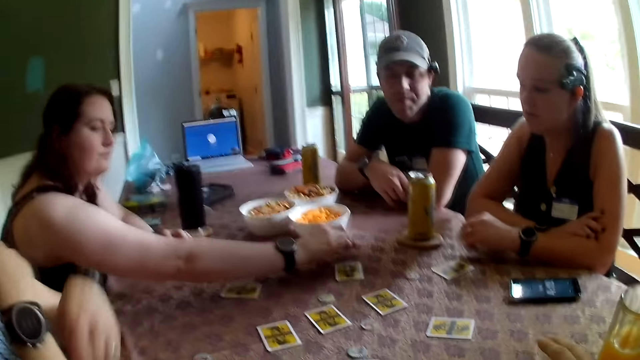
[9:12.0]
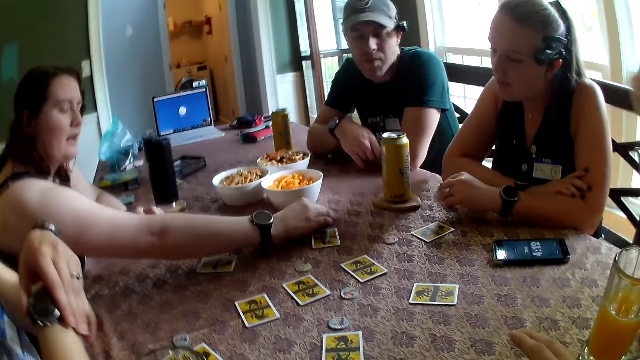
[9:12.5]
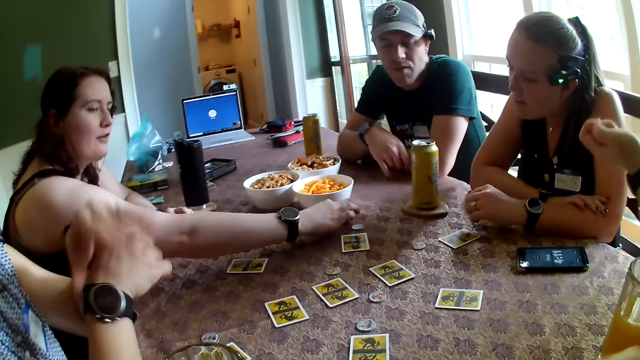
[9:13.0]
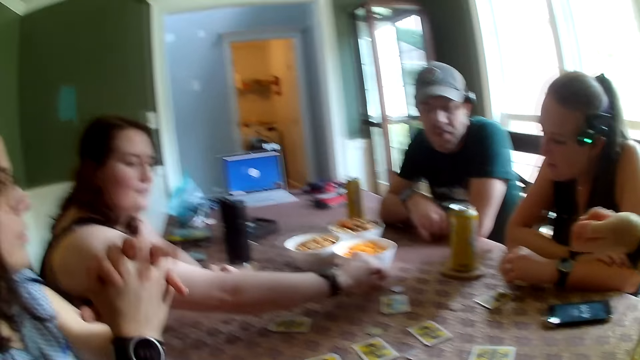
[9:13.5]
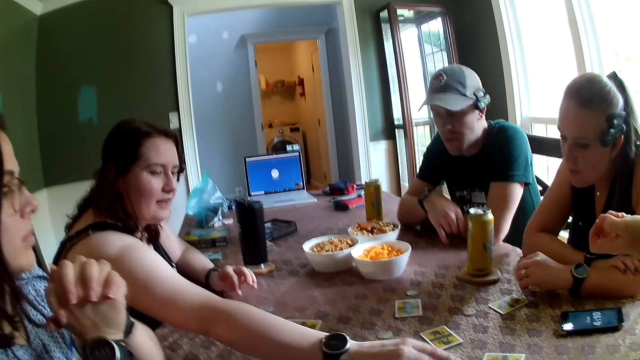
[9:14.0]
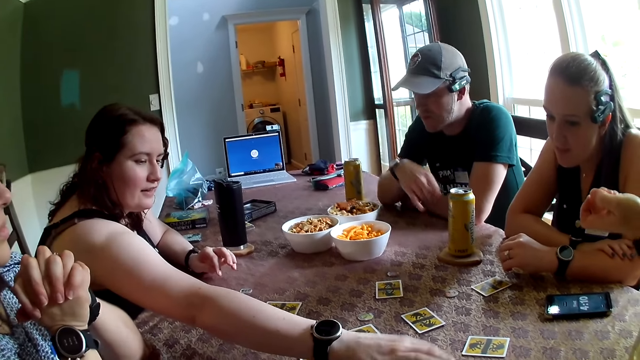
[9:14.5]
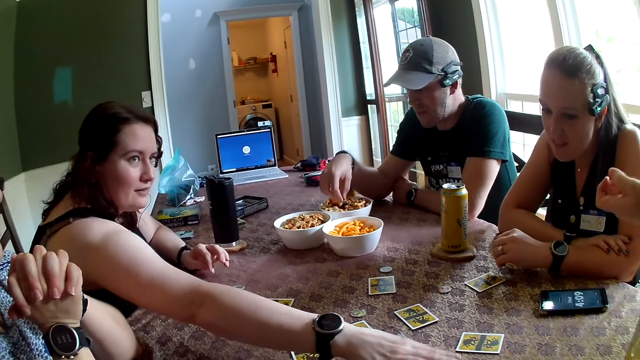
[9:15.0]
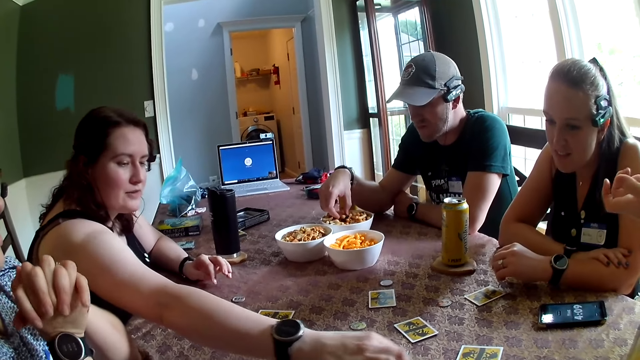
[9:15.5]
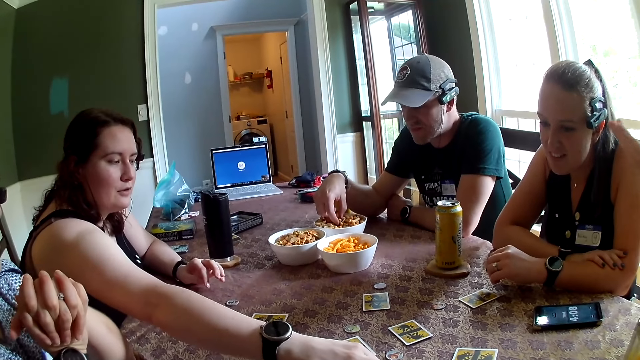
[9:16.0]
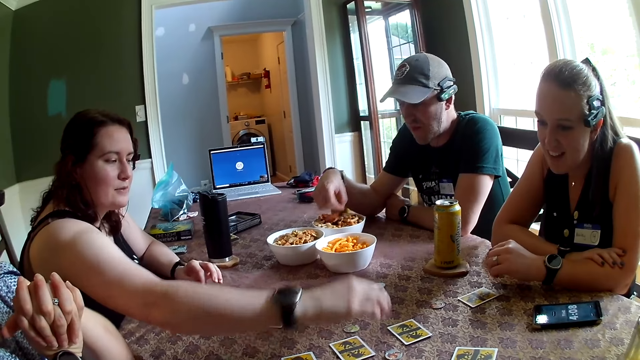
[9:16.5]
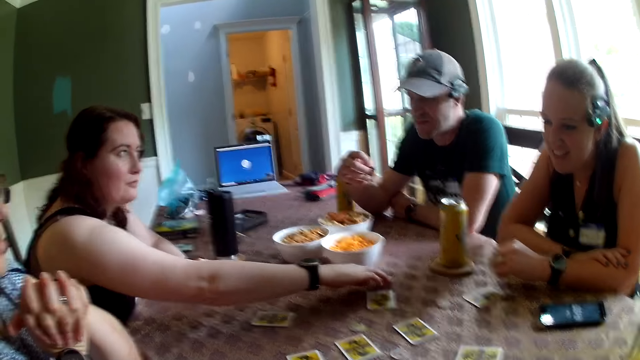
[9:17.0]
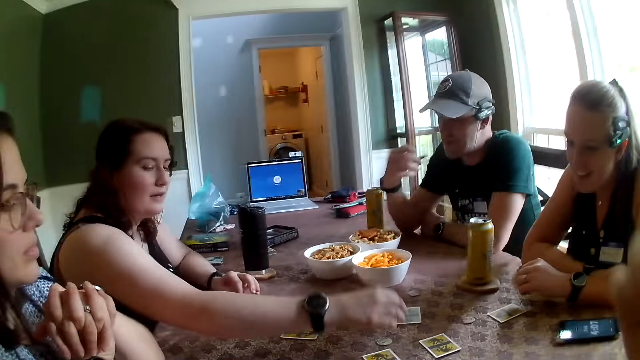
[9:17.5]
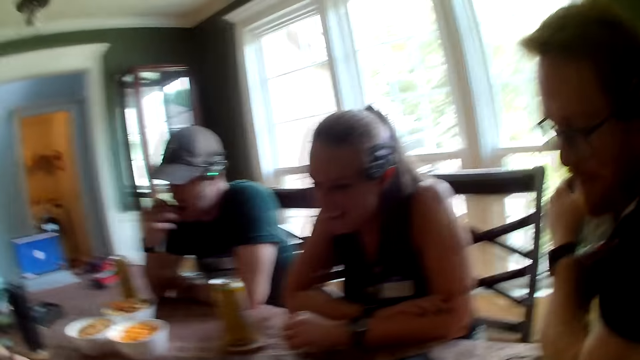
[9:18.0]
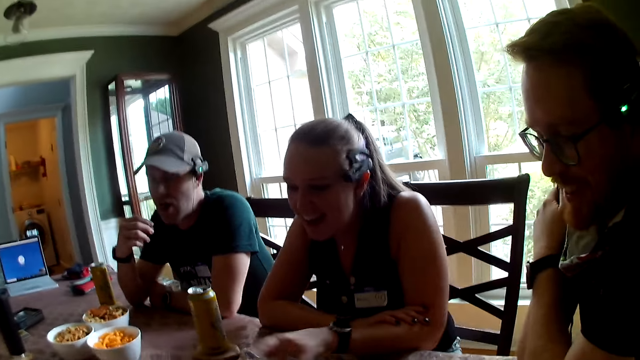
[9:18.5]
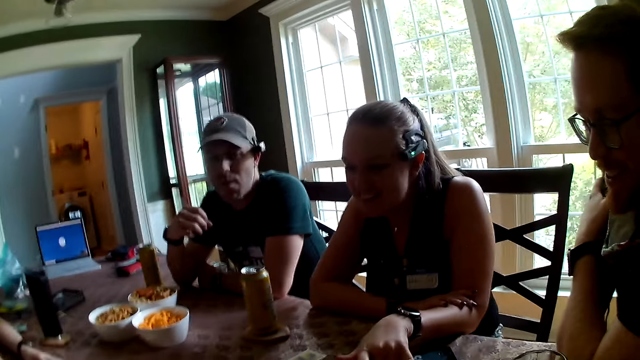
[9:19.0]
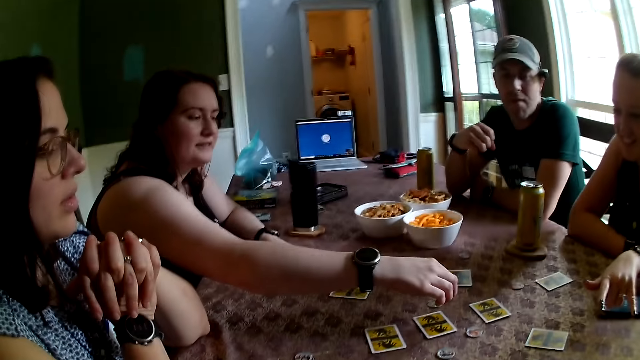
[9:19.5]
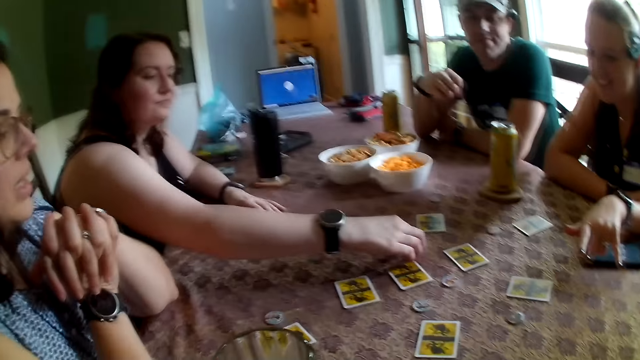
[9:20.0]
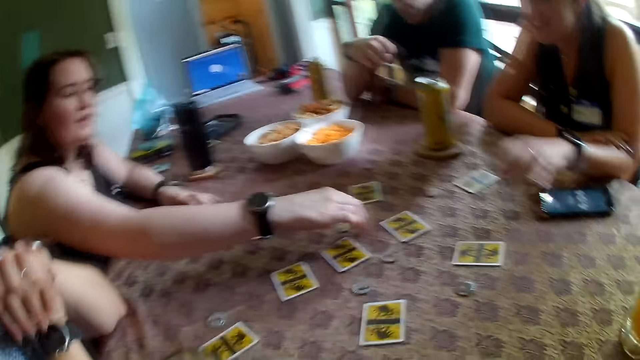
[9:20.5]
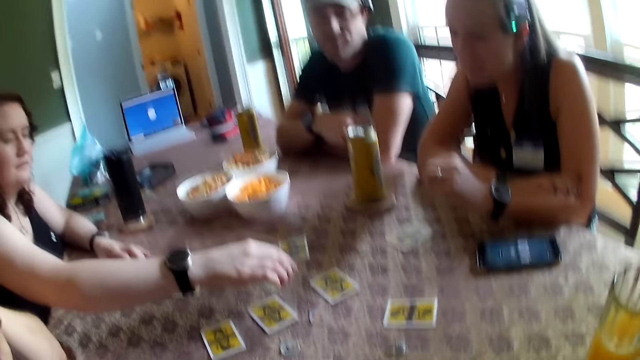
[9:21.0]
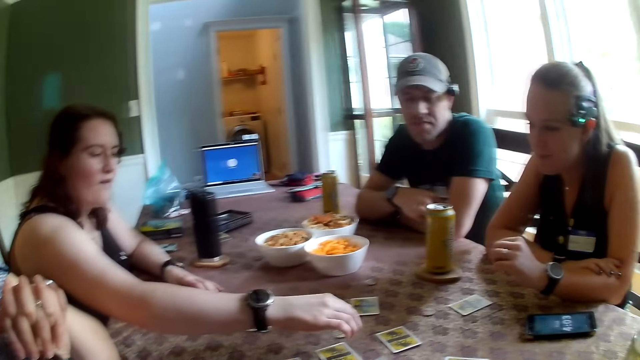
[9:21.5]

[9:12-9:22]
A woman drops the token on the table with her right hand. A lady plays the One Night Werewolf. The woman drops the token on the table with her right hand again. A man picks snacks from a bowl on the table with his right hand. The woman adjusts the tokens on the table with her right hand. A person picks another coin with her right hand. The man eats the snacks with his right hand. The camera wearer looks sideways.

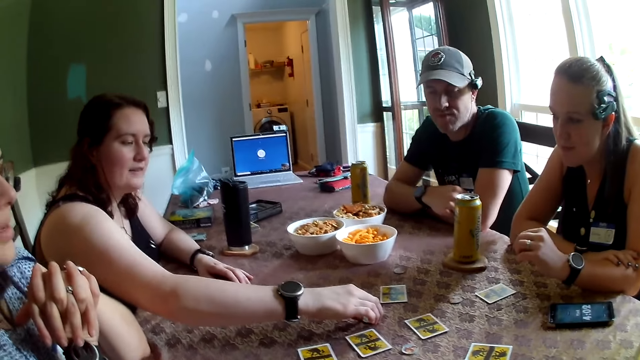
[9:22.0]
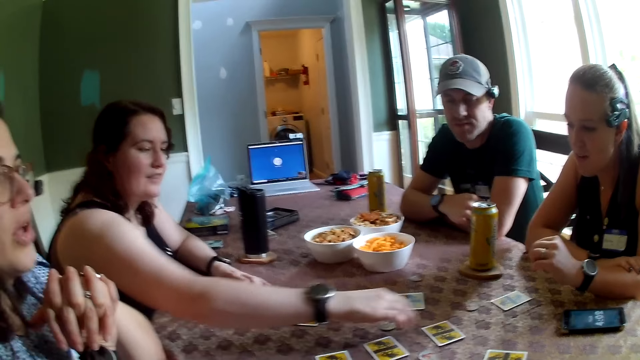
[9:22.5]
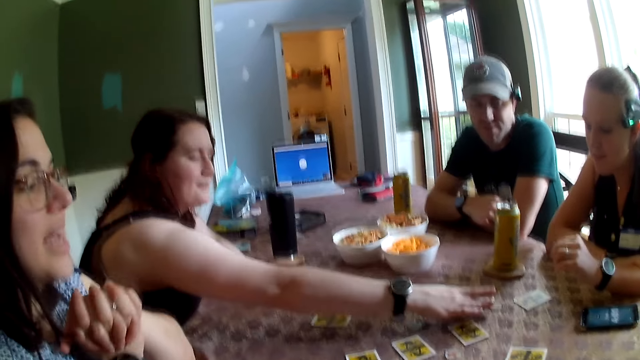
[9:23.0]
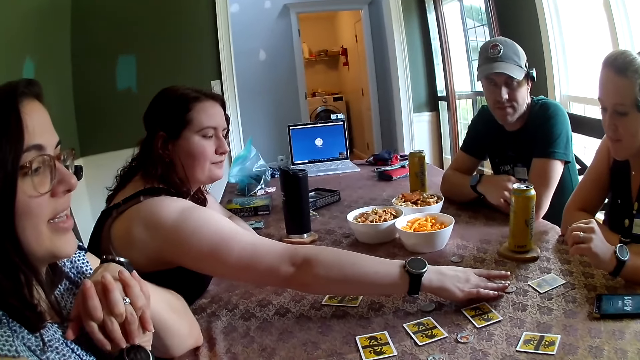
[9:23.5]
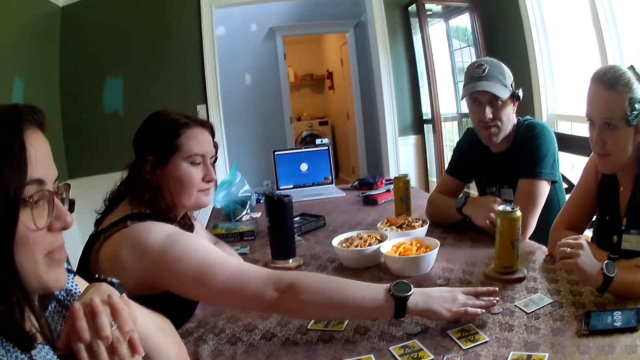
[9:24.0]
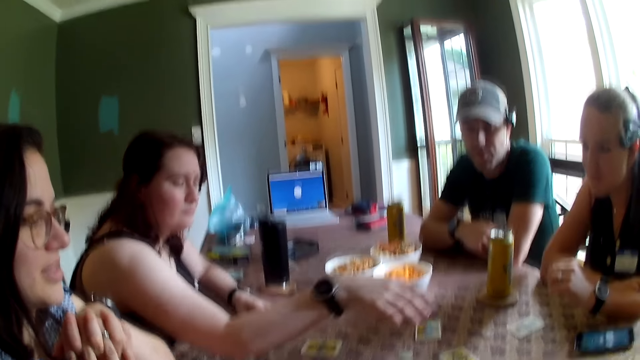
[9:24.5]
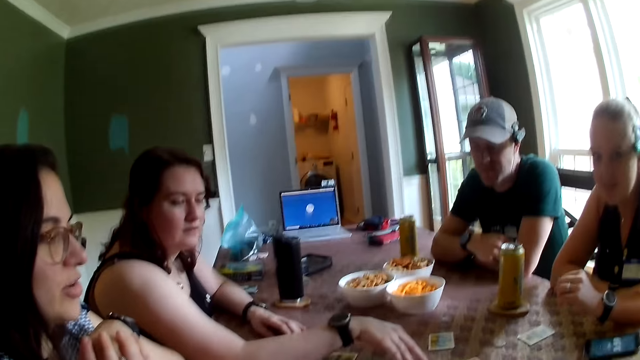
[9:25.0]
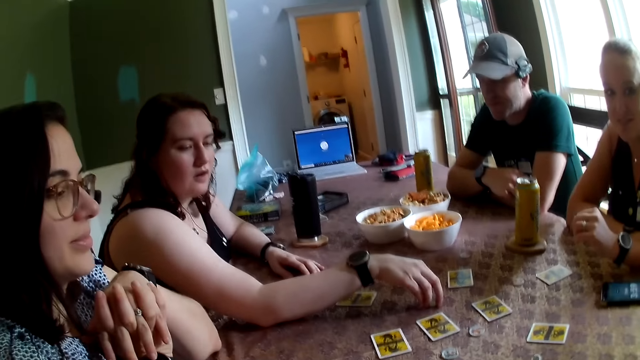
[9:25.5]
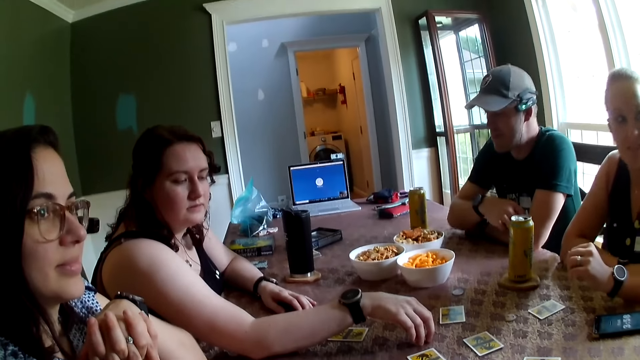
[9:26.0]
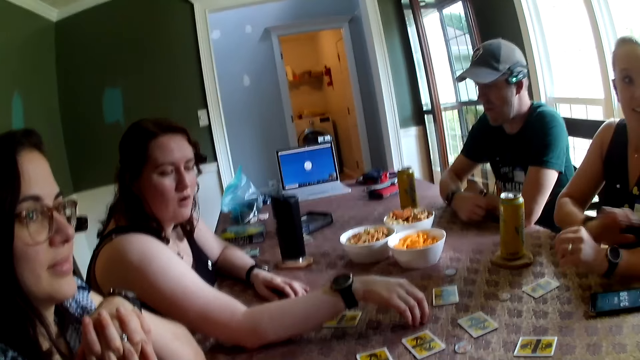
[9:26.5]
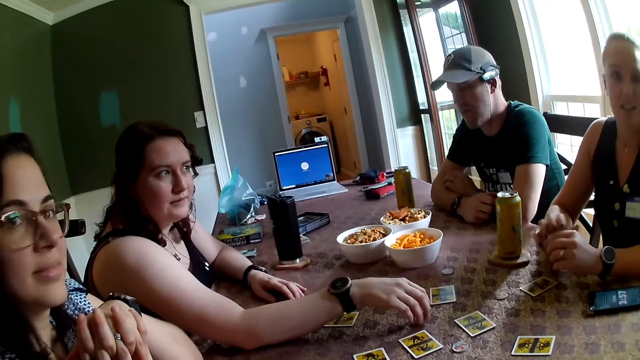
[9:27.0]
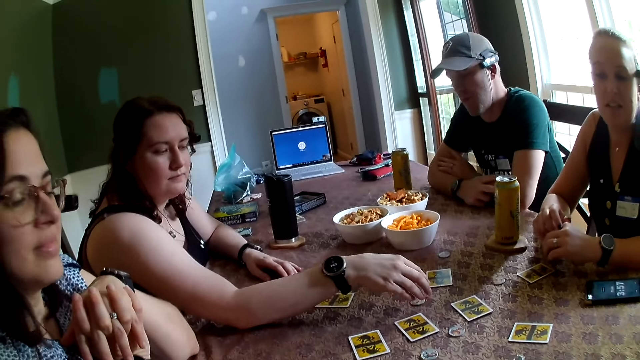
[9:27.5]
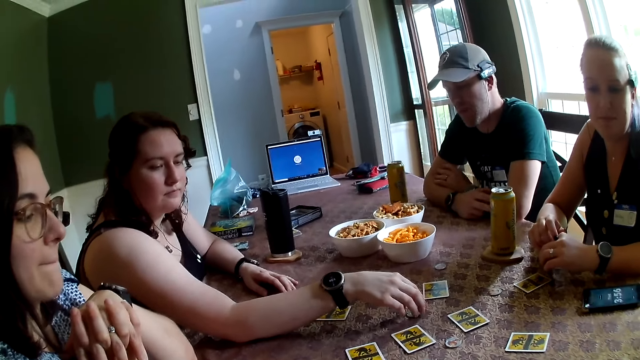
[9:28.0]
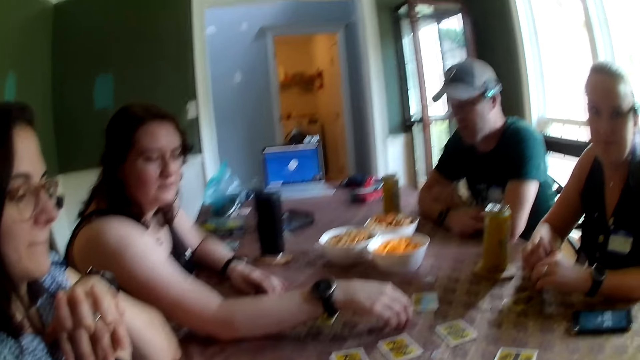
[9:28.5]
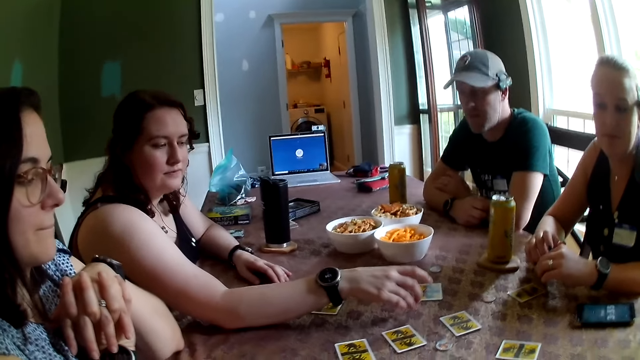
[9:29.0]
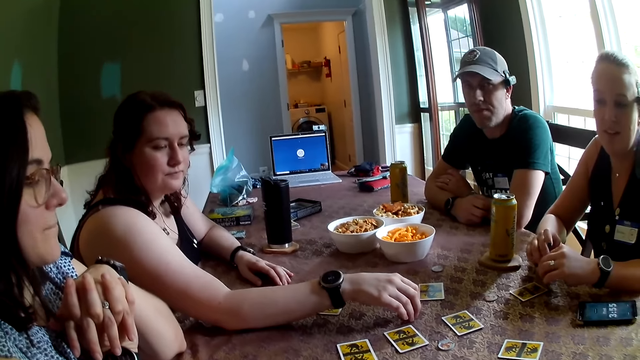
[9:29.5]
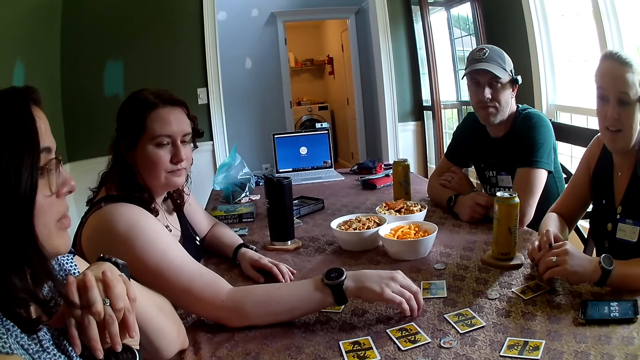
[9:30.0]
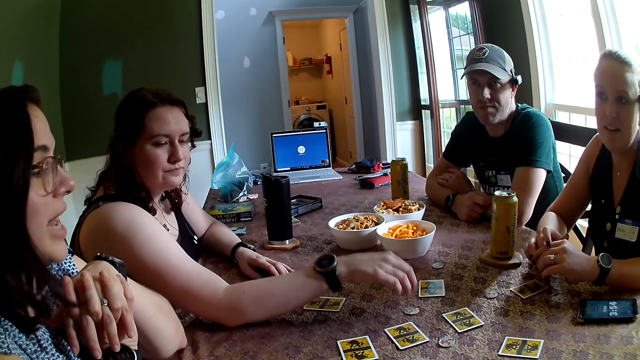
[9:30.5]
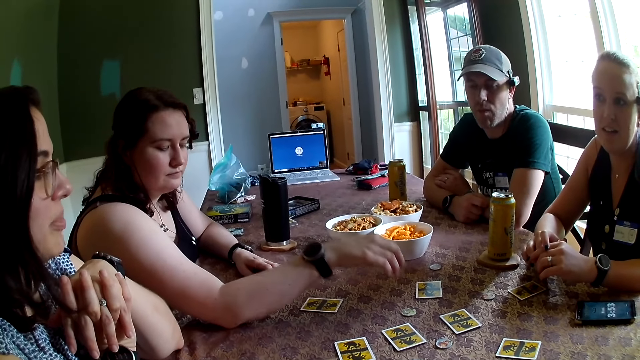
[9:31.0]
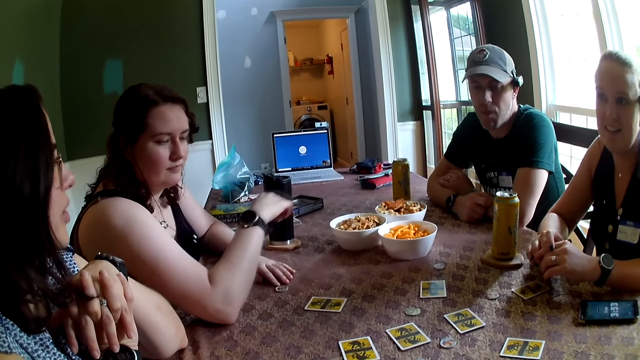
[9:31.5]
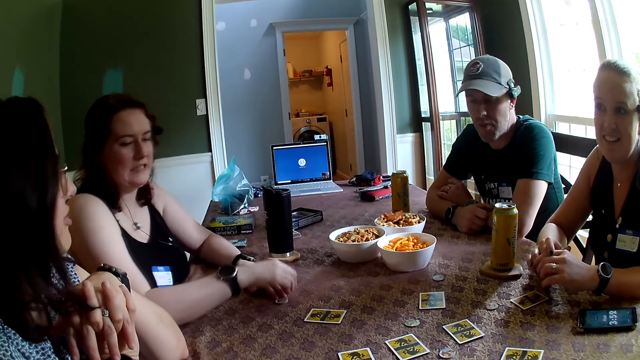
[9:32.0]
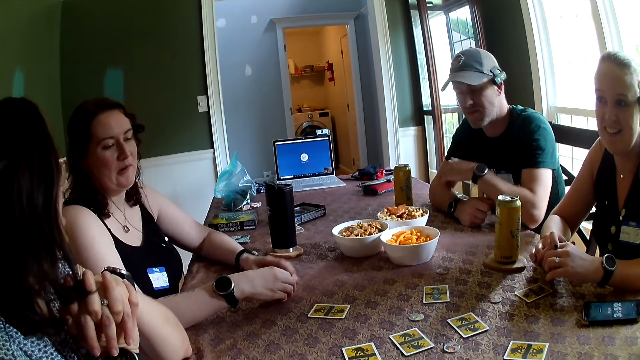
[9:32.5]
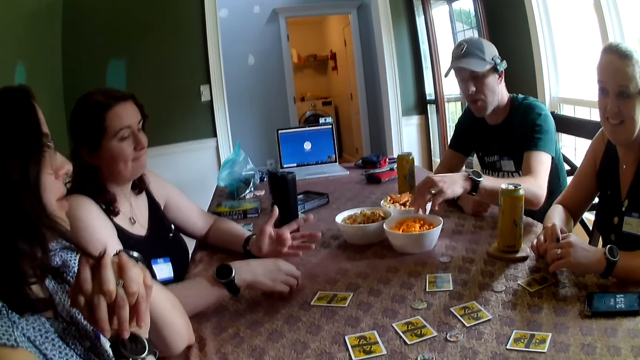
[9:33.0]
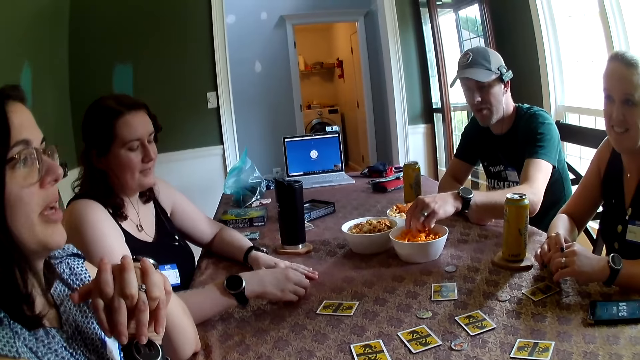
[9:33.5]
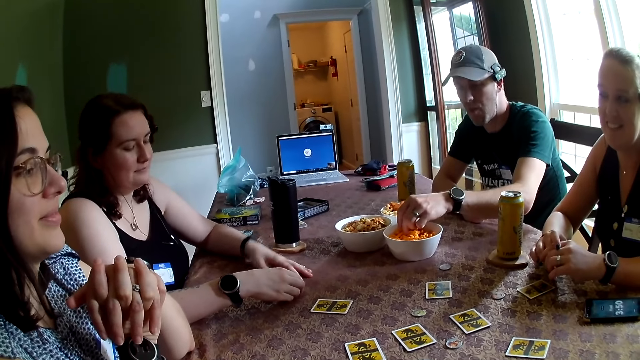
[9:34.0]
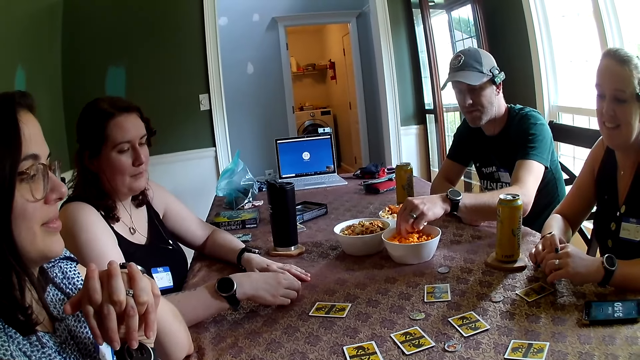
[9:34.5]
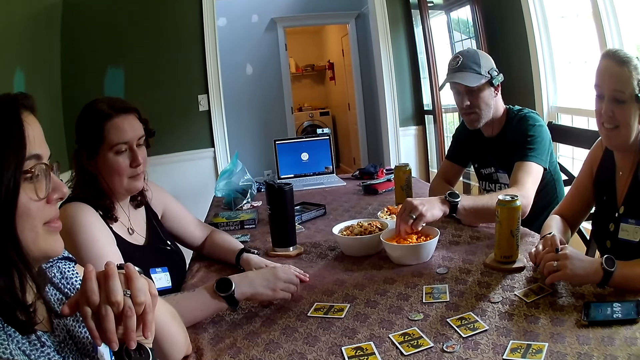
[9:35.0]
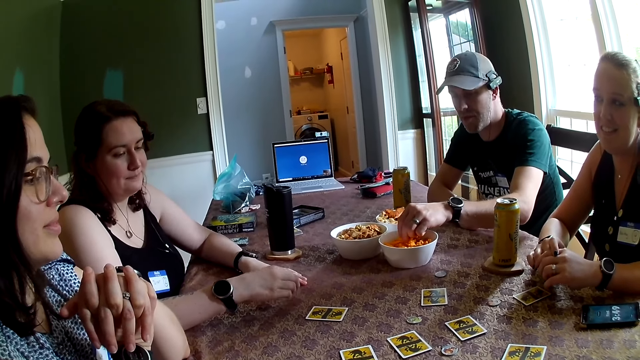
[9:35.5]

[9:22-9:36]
A person touches a coin with her right hand. The person touches another coin with her right hand. The person picks up another coin with her right hand. A man picks snacks from a bowl on the table with his left hand.
